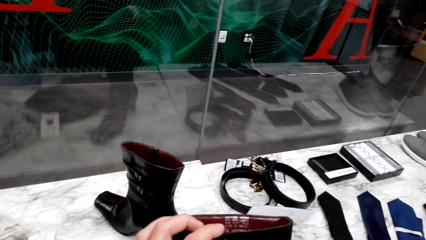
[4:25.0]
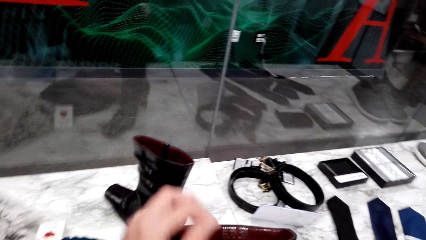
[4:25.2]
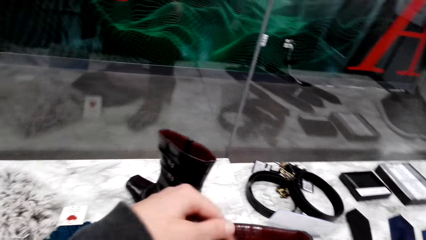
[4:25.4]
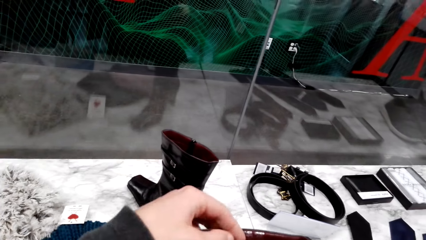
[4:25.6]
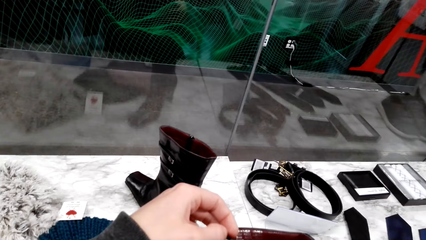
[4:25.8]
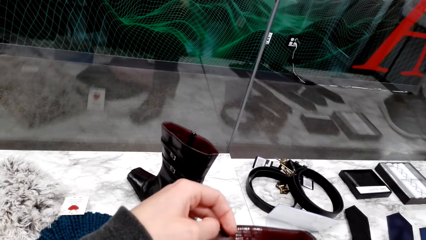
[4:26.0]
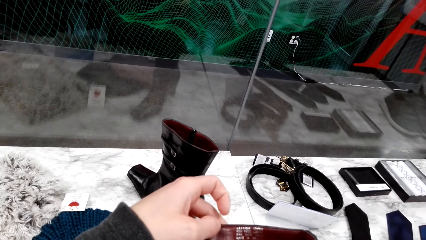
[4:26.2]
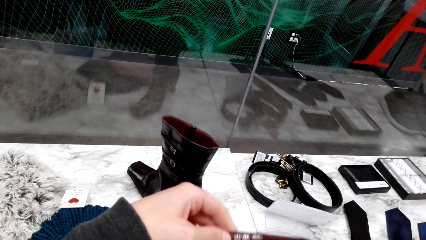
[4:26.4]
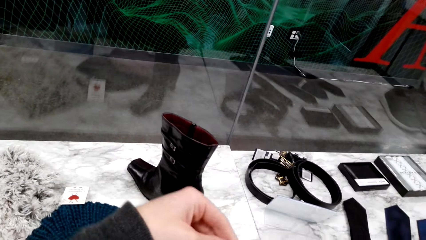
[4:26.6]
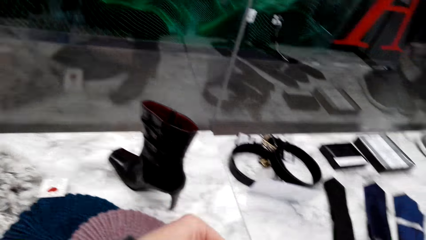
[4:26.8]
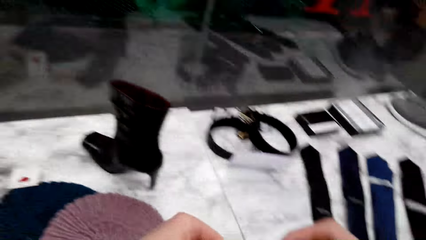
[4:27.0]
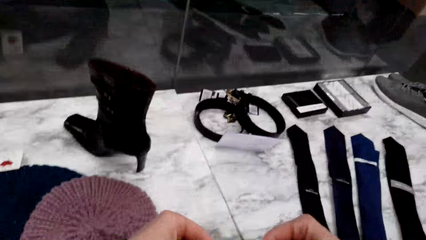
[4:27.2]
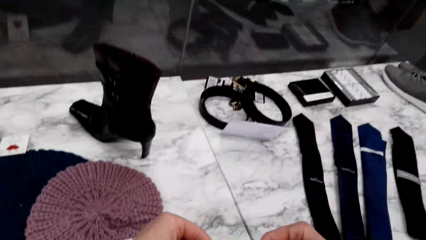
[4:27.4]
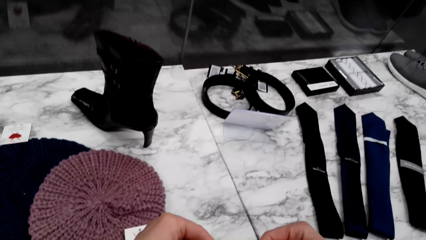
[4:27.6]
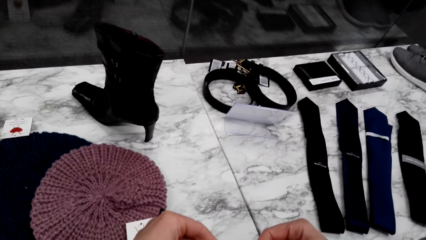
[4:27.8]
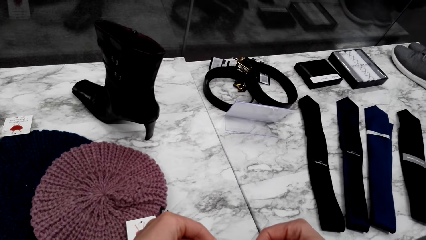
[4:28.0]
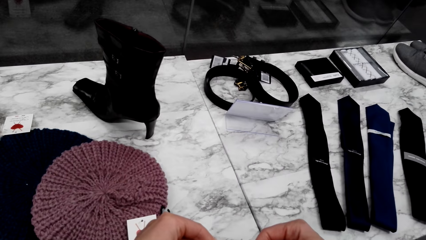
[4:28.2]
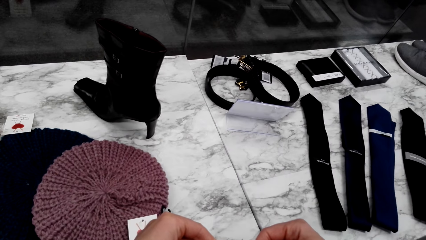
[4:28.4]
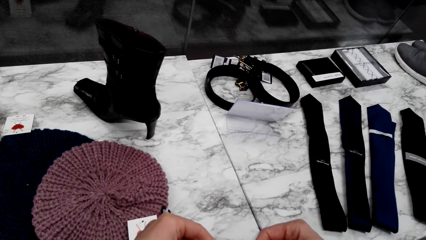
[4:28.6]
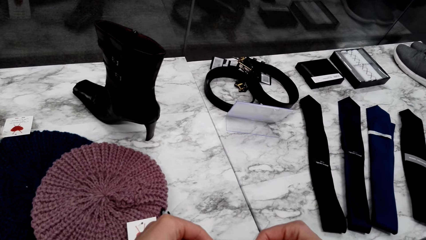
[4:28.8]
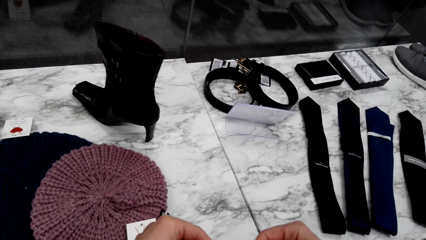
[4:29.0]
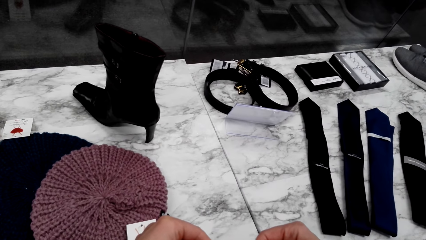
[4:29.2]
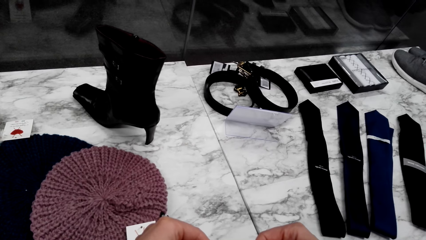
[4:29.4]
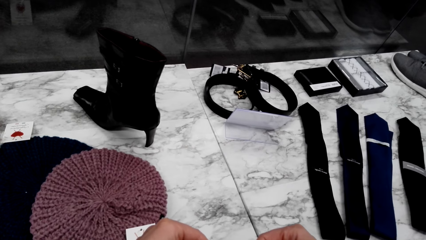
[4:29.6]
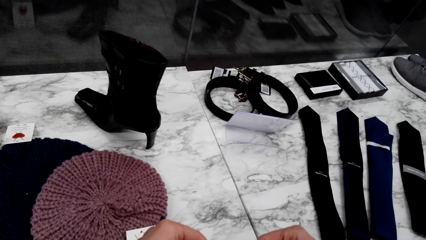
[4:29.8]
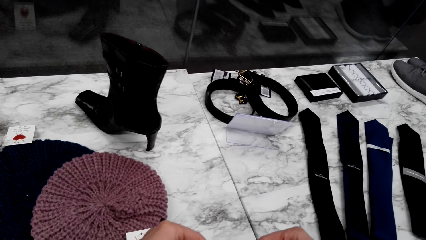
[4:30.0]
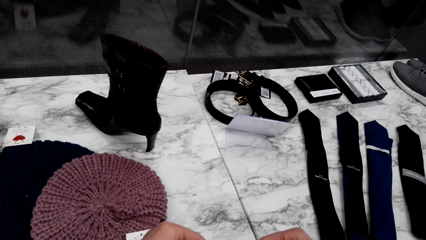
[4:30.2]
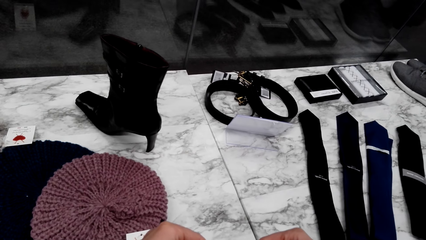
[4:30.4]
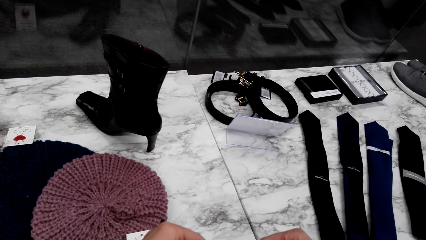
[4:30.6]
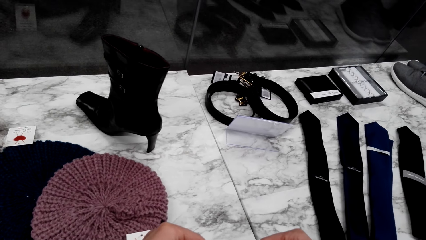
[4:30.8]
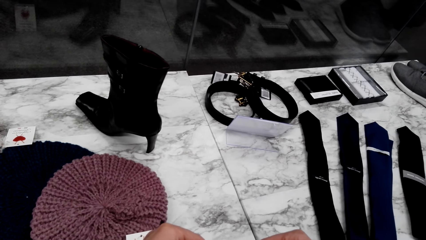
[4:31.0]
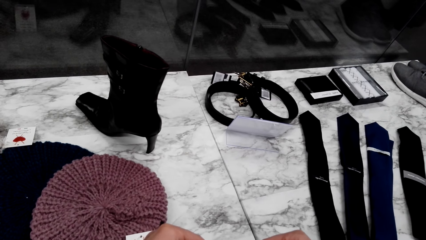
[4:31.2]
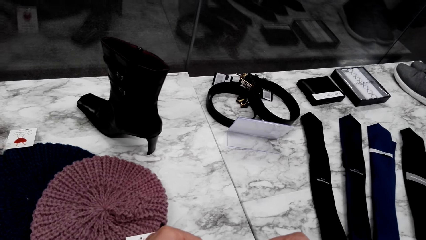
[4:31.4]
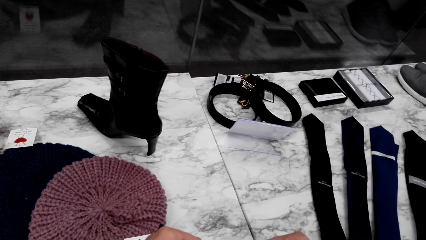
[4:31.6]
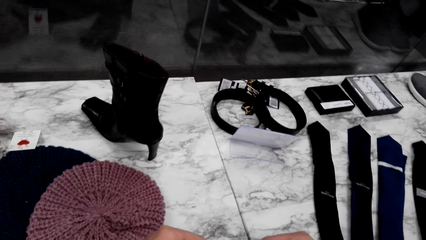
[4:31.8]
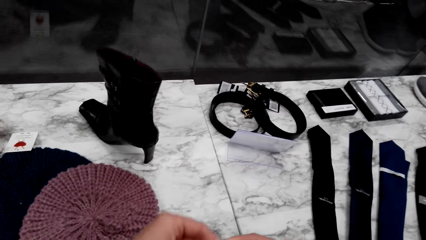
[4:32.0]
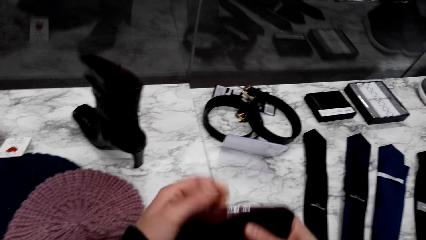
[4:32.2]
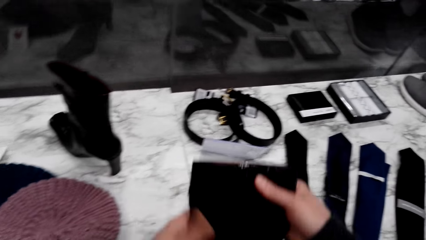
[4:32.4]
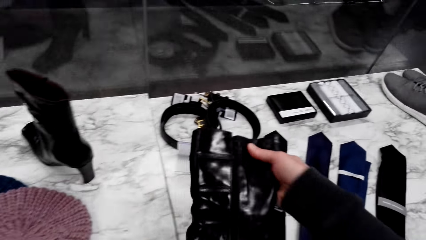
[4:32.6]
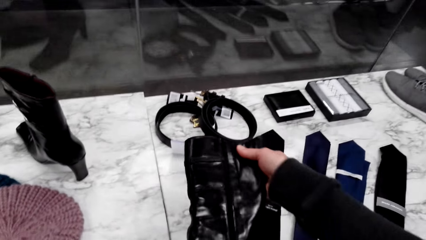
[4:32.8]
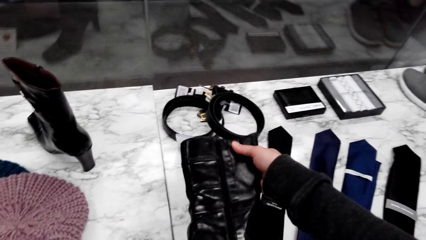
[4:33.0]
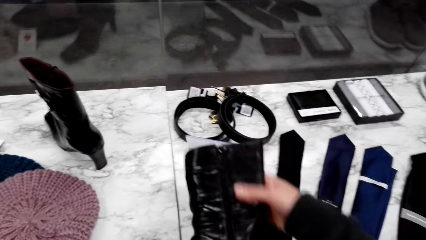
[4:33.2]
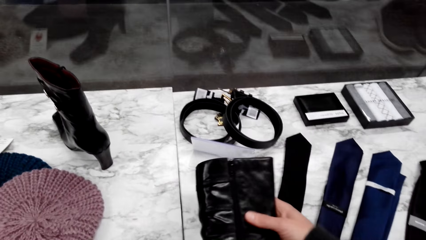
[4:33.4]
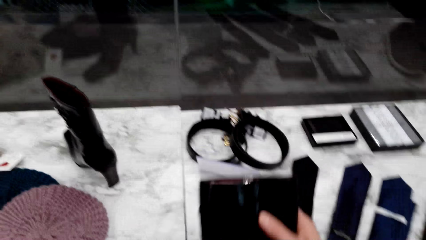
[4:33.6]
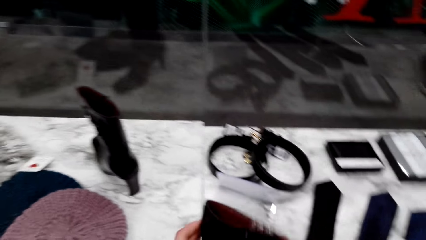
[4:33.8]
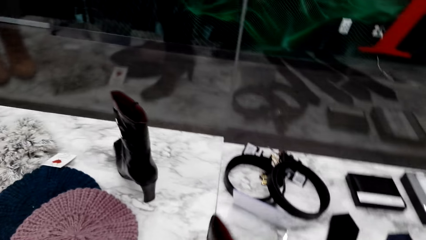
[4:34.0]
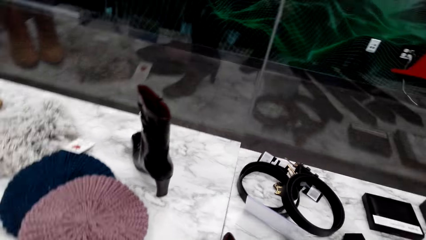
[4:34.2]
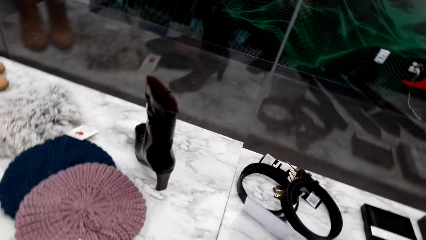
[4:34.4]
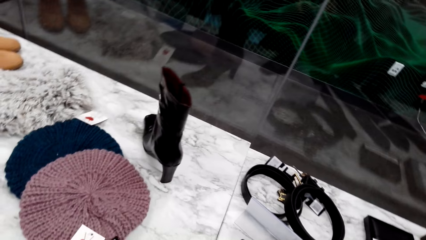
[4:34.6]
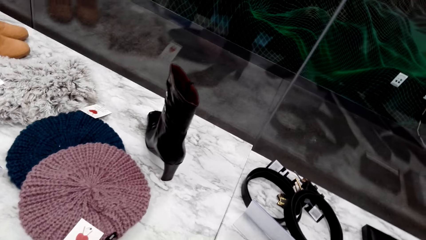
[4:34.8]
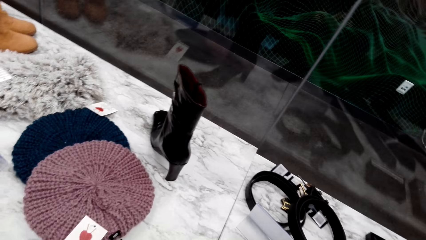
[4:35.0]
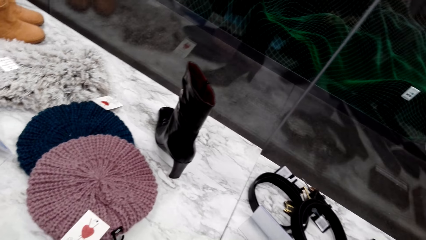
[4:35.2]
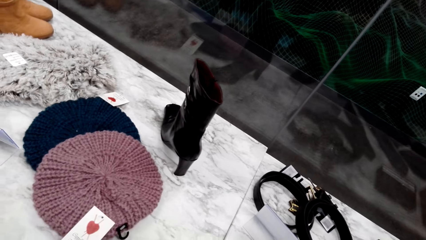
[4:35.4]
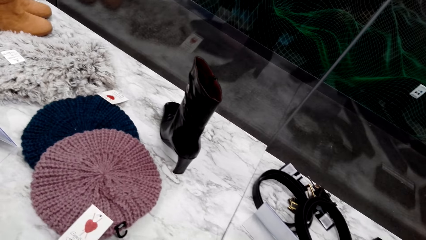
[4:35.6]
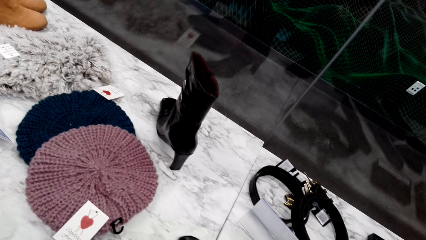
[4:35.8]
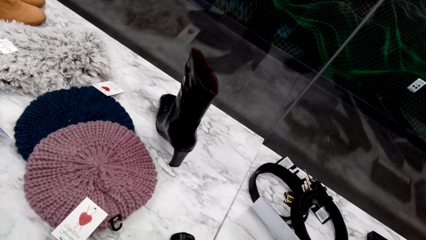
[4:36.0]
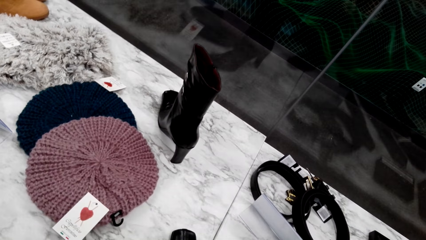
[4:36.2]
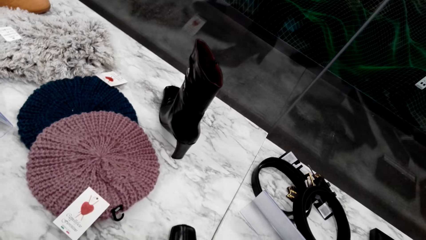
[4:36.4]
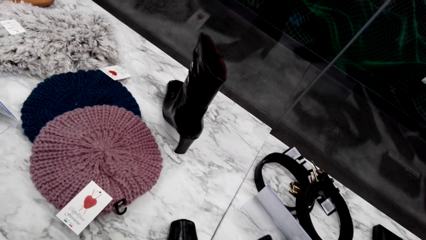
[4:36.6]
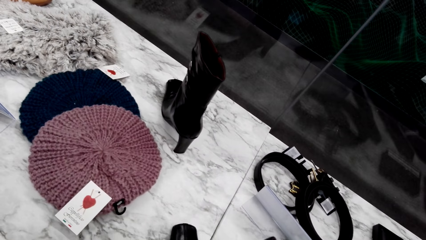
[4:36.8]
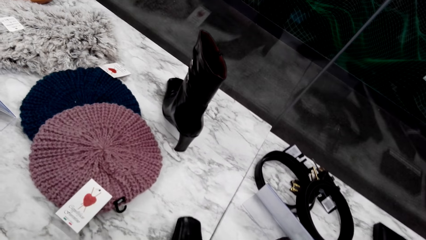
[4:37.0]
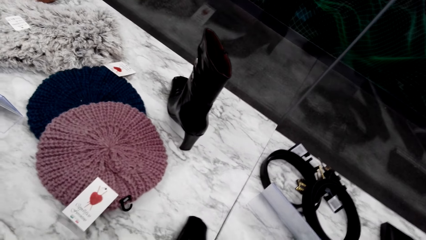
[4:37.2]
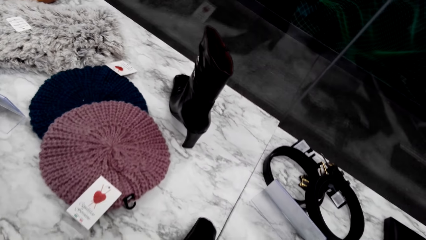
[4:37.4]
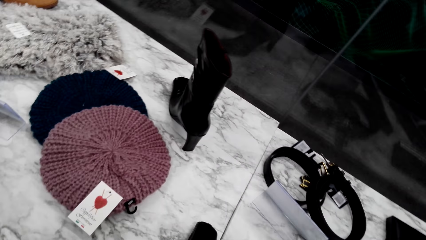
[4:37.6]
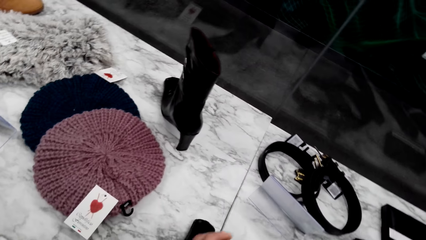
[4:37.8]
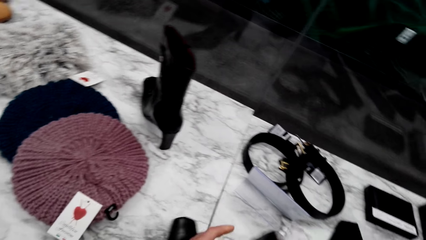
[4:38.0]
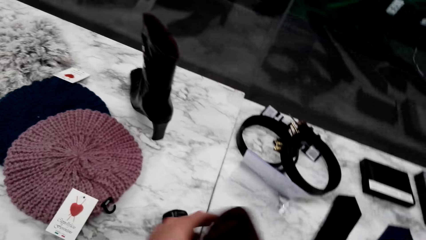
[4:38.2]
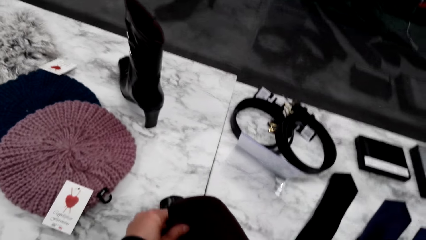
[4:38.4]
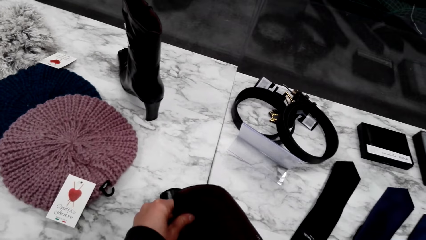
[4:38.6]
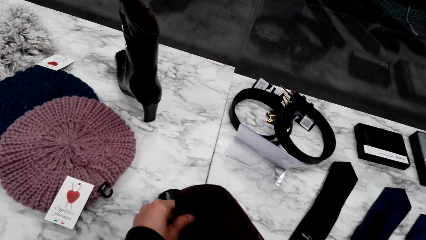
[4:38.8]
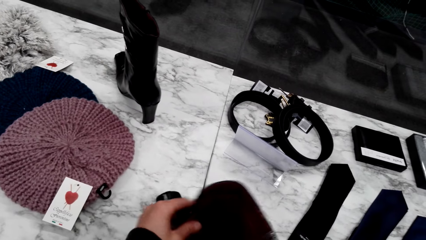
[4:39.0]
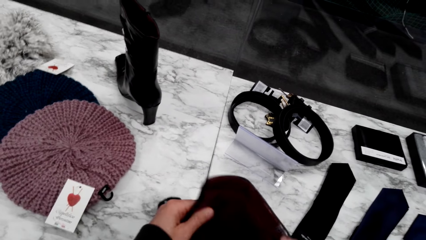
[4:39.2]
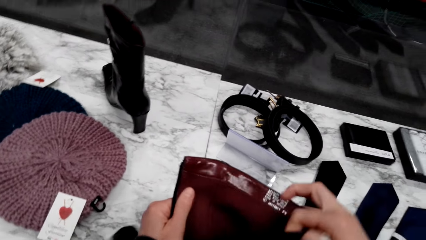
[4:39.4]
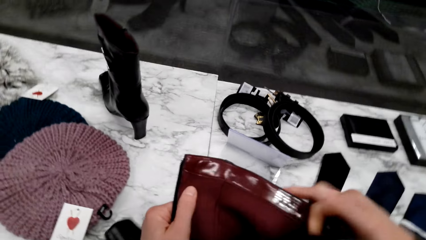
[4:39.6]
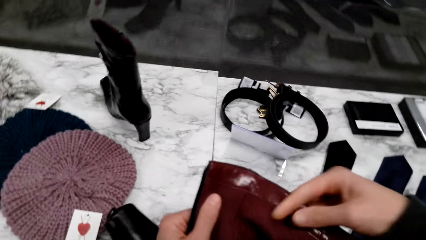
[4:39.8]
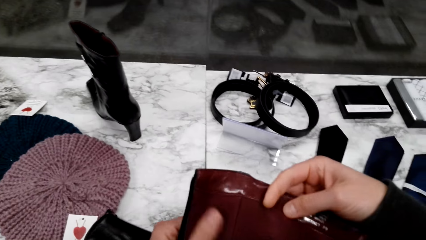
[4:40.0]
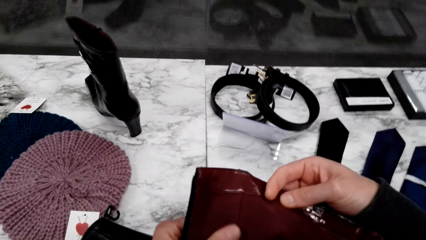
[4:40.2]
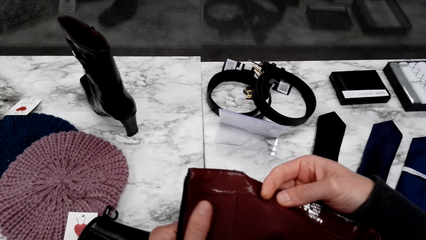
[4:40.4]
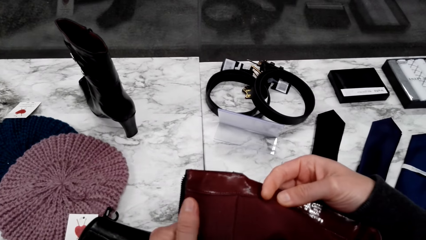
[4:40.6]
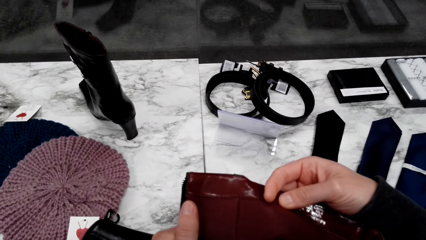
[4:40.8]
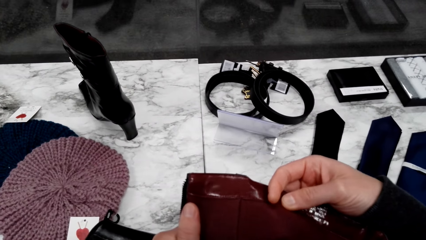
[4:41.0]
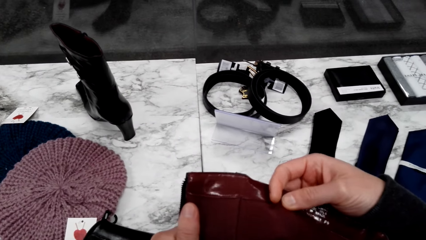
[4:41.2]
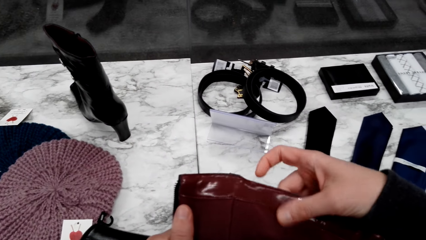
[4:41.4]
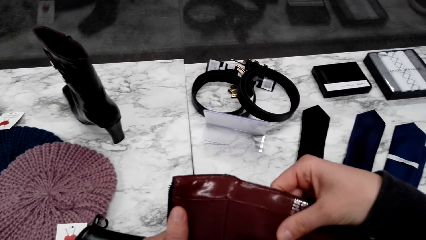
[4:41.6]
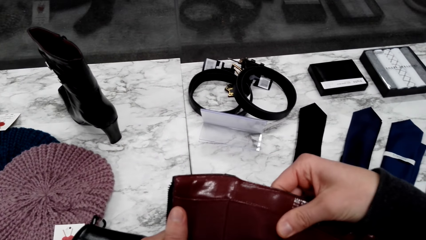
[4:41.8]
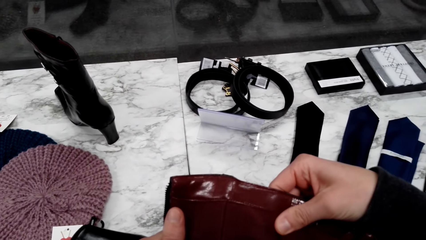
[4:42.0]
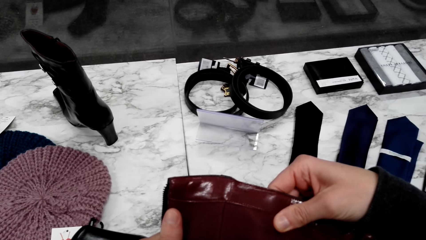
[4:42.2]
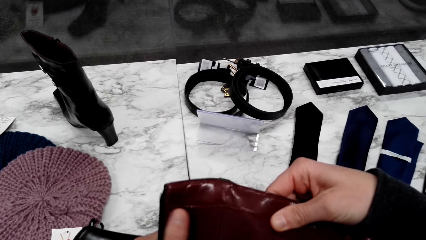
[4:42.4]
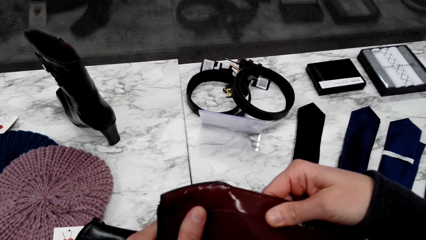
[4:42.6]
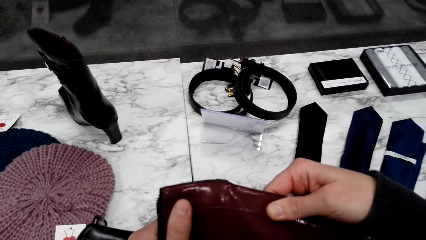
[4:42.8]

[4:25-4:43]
The camera wearer opens the shoes' zip. They look at the inside of the shoes.
